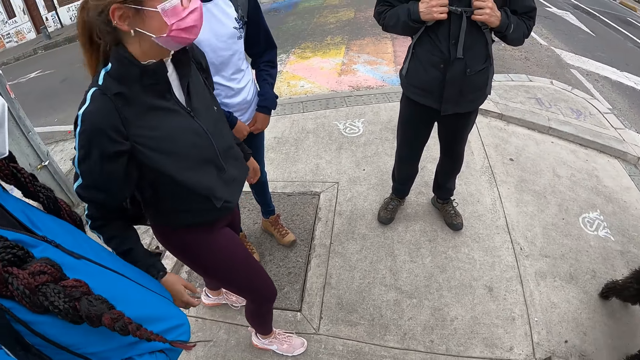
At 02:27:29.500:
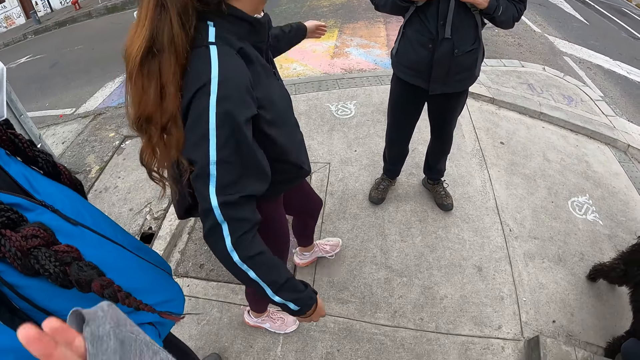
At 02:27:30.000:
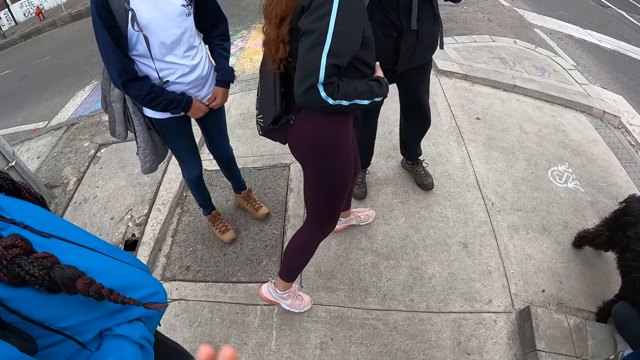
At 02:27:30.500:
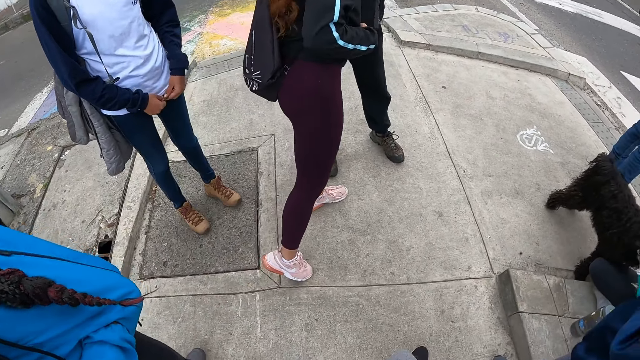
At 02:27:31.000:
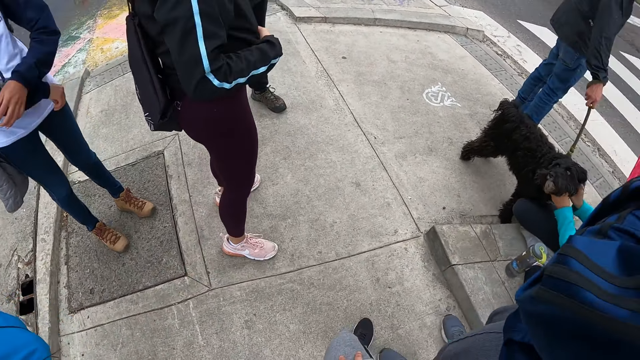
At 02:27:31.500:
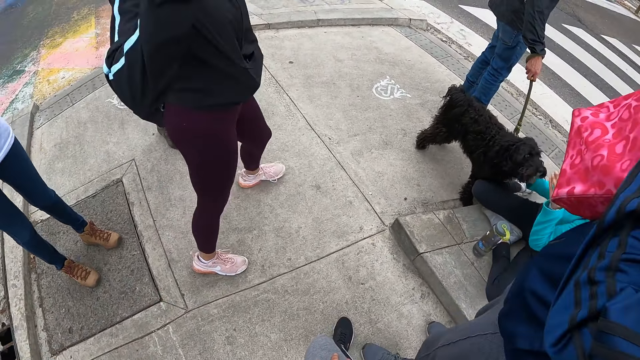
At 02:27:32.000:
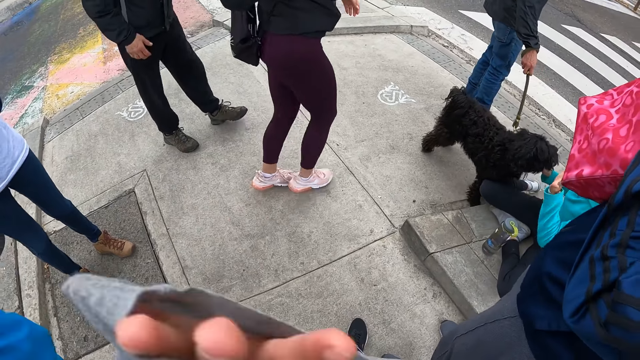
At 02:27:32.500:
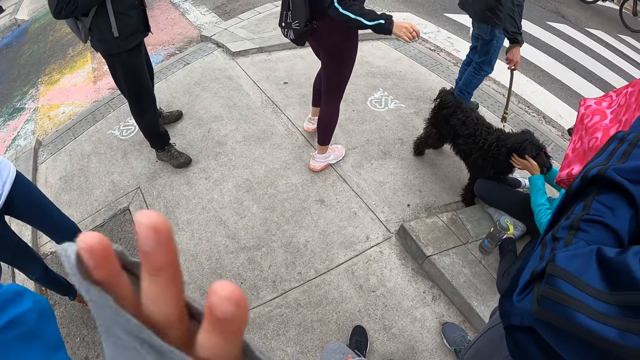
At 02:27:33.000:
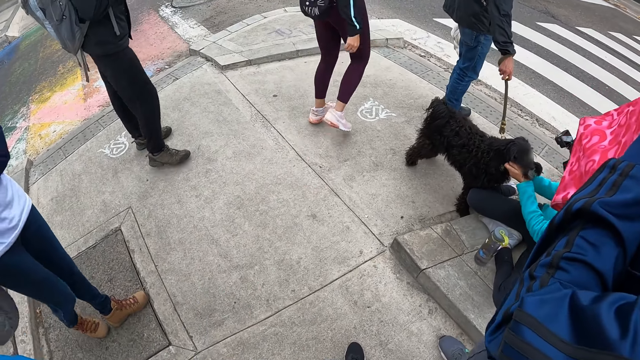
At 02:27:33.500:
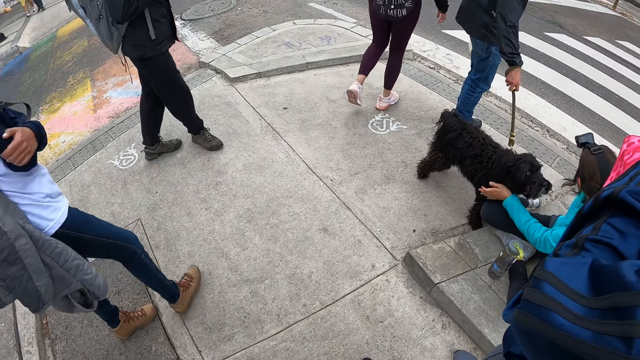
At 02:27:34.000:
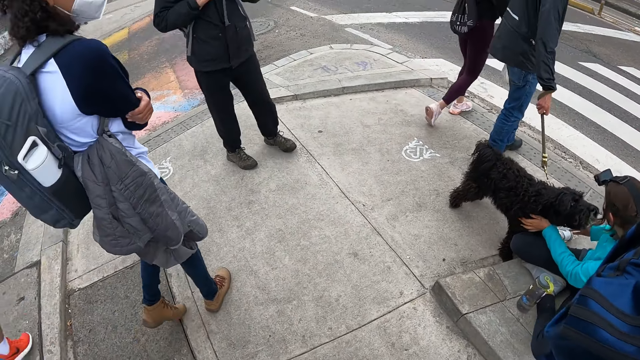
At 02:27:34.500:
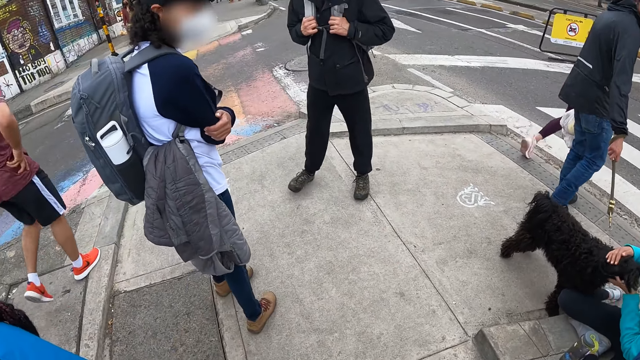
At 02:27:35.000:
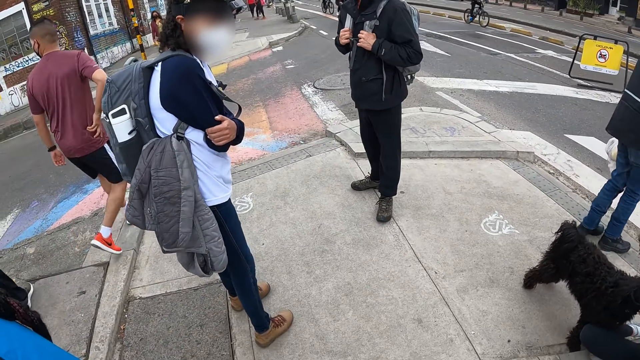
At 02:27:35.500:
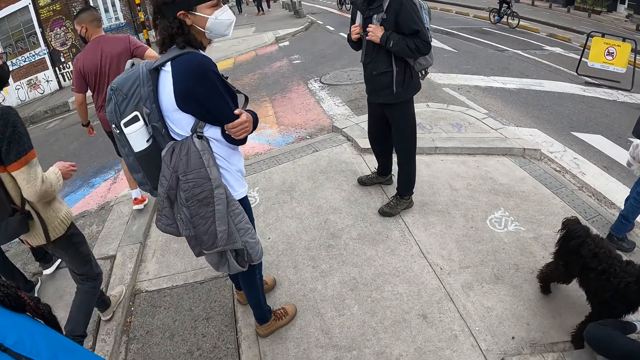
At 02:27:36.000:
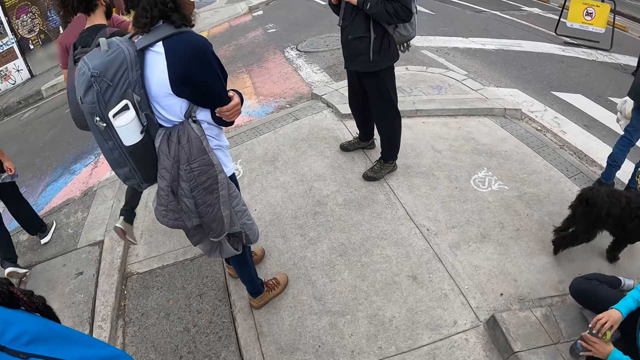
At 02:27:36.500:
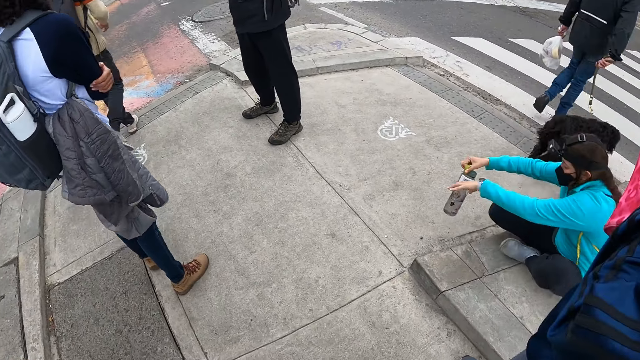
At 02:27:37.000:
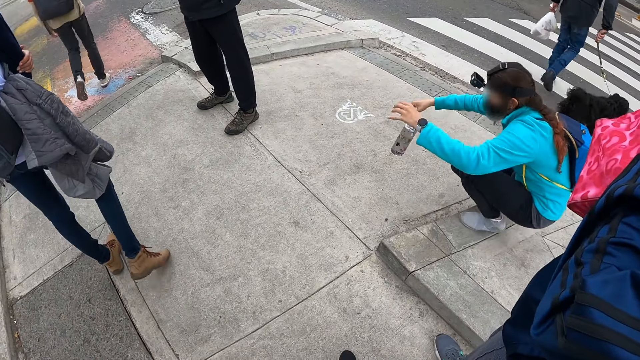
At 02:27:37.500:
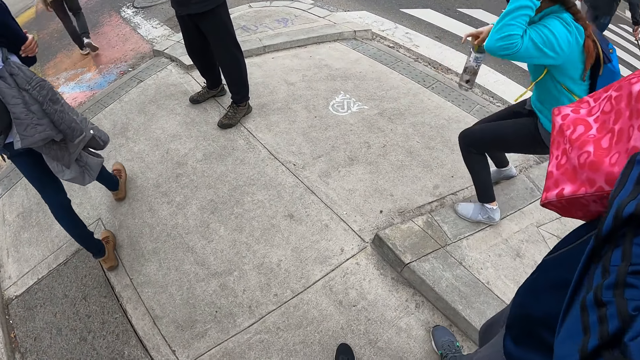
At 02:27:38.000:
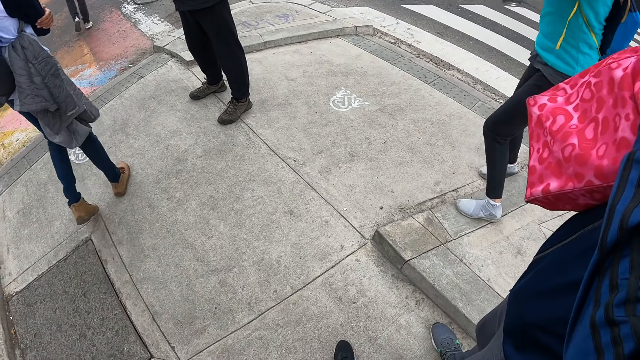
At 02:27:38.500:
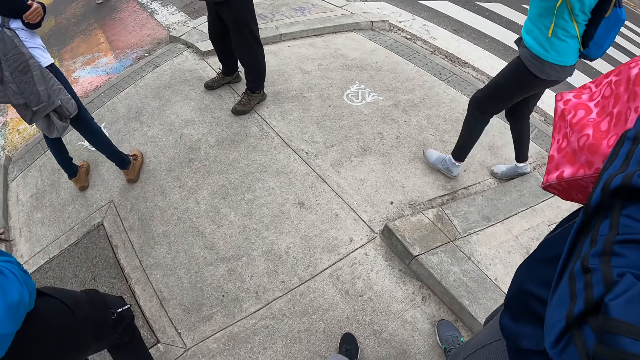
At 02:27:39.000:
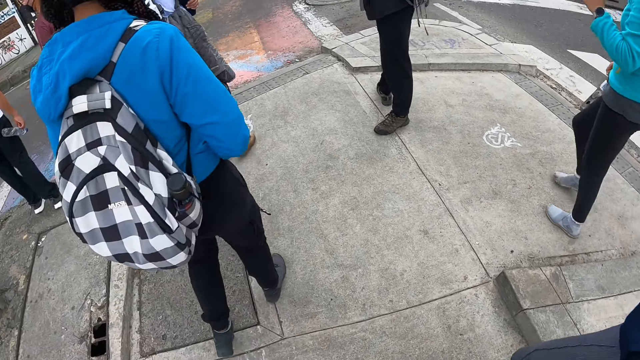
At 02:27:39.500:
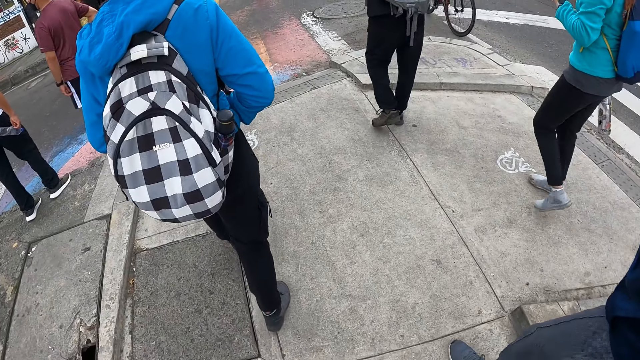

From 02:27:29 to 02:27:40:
The woman hugs a man. The woman waves at the camera wearer with her right hand. The camera wearer waves at the woman with her left hand. The woman walks away. The other woman stands up from the walkway.

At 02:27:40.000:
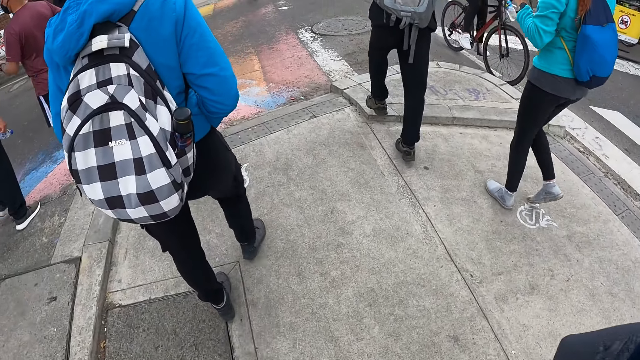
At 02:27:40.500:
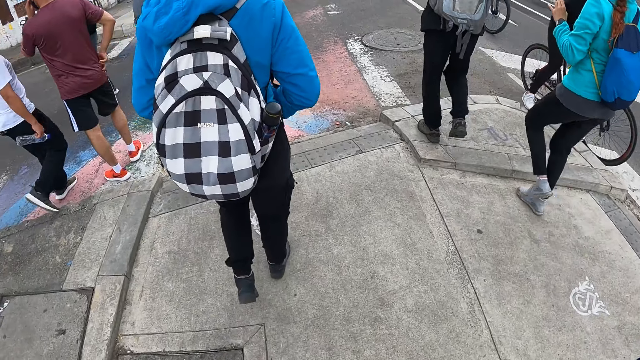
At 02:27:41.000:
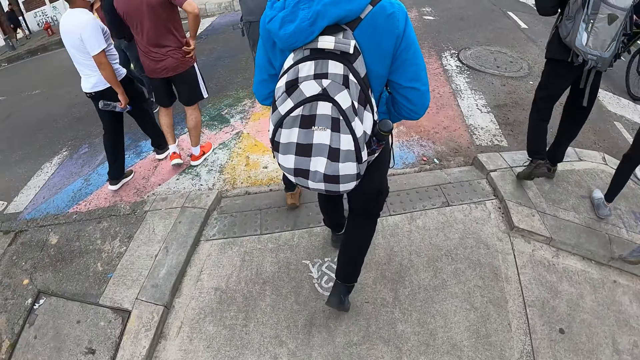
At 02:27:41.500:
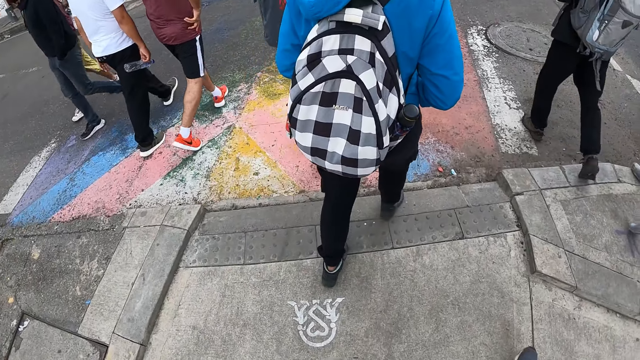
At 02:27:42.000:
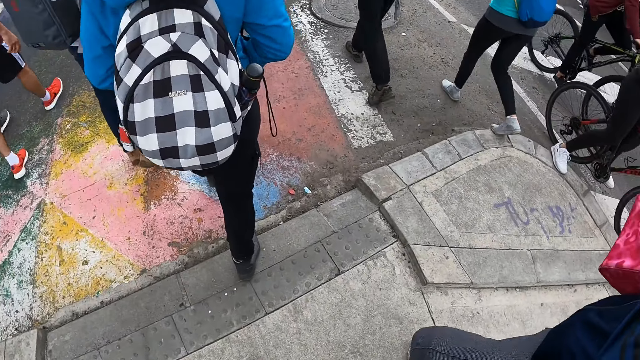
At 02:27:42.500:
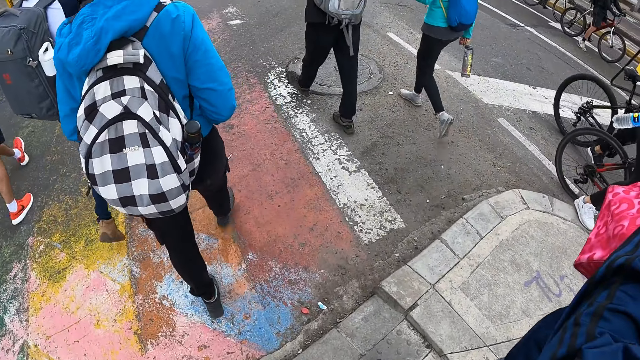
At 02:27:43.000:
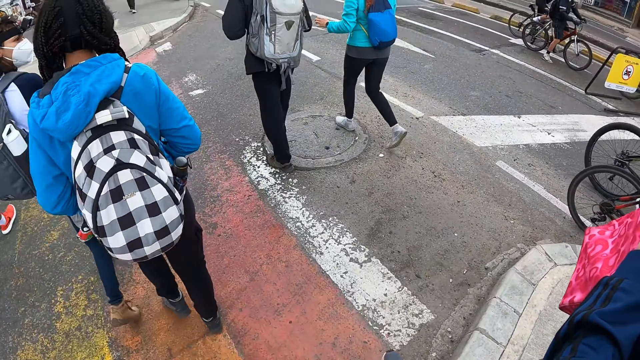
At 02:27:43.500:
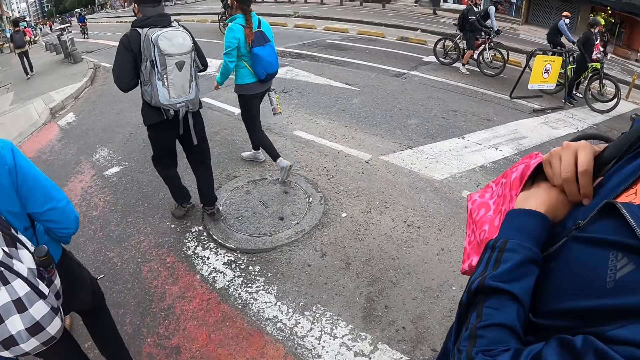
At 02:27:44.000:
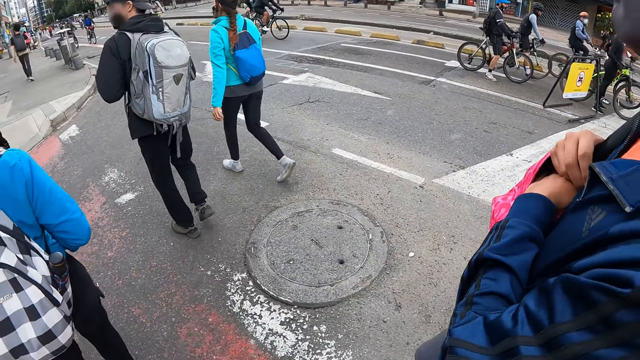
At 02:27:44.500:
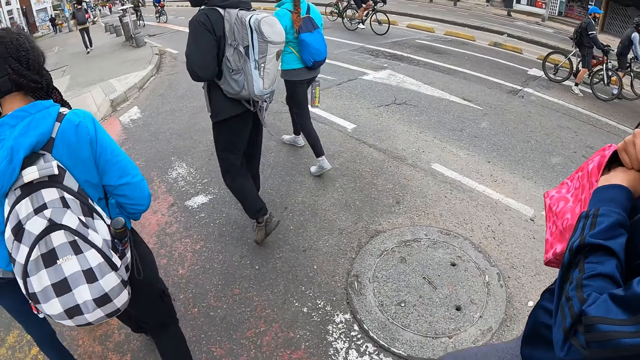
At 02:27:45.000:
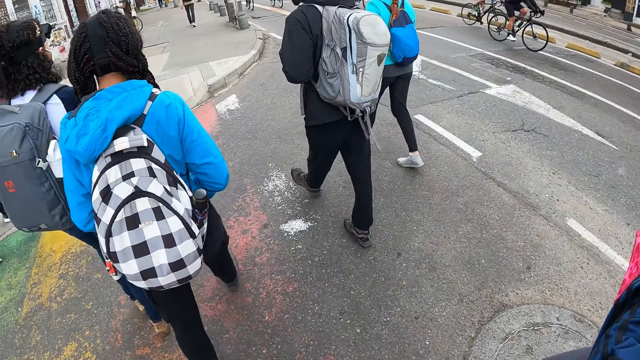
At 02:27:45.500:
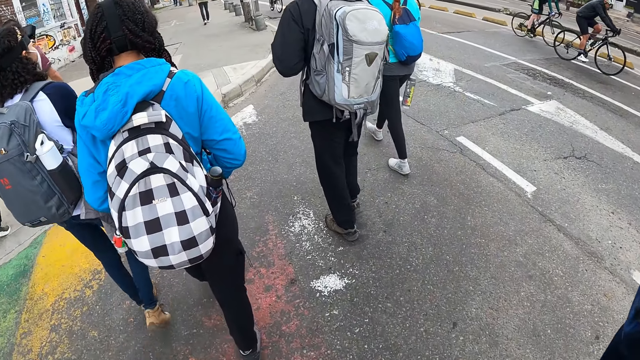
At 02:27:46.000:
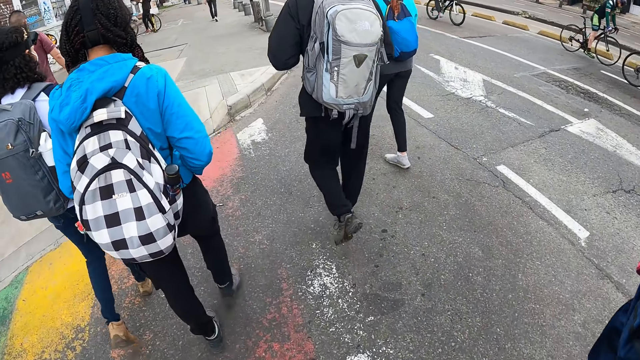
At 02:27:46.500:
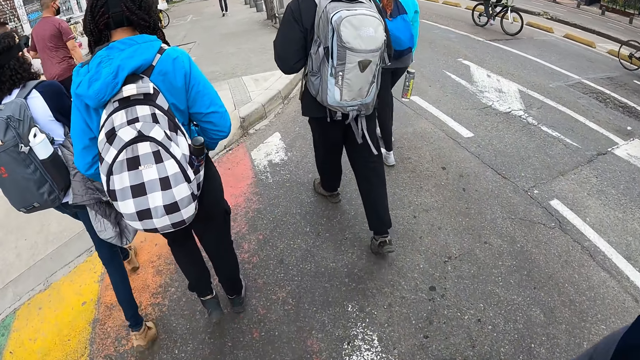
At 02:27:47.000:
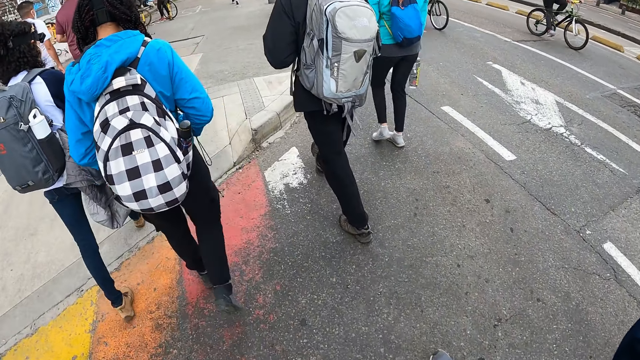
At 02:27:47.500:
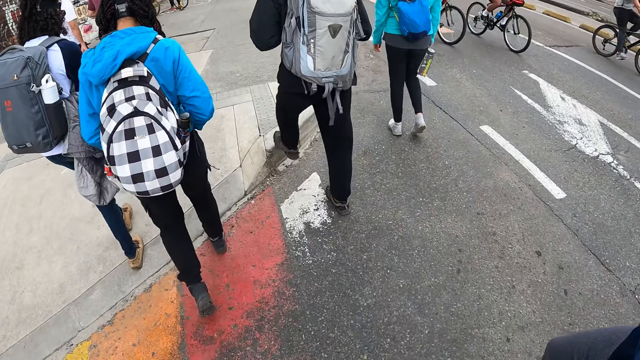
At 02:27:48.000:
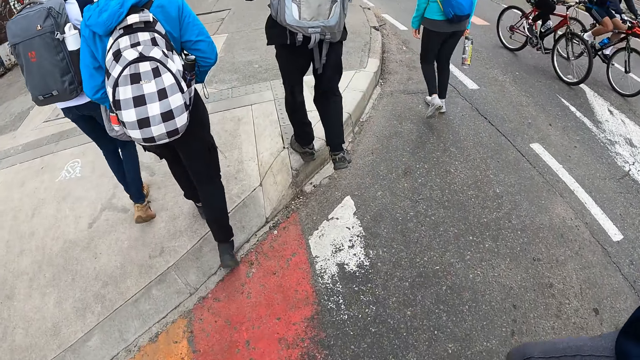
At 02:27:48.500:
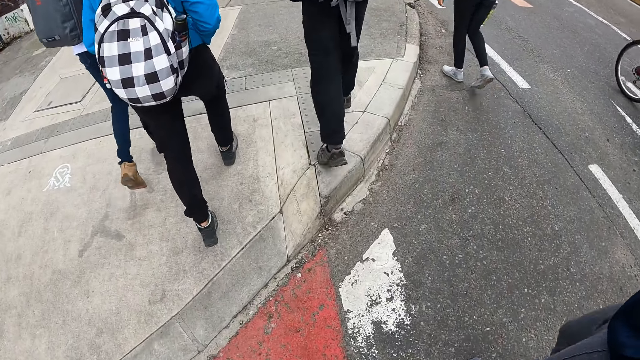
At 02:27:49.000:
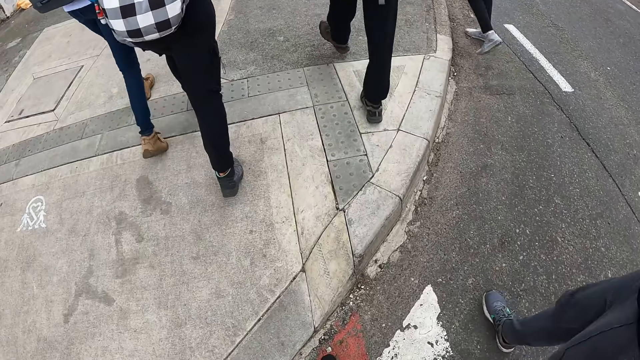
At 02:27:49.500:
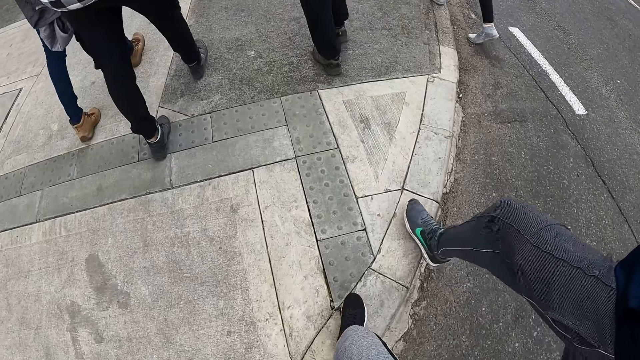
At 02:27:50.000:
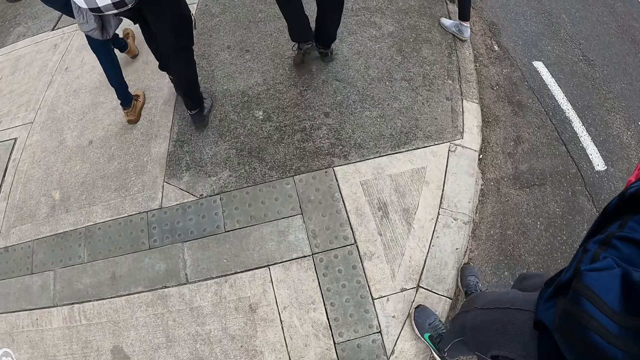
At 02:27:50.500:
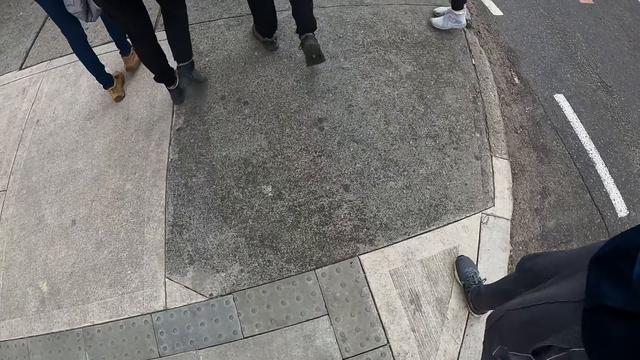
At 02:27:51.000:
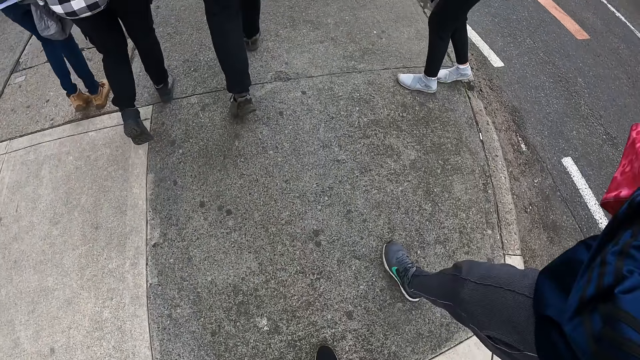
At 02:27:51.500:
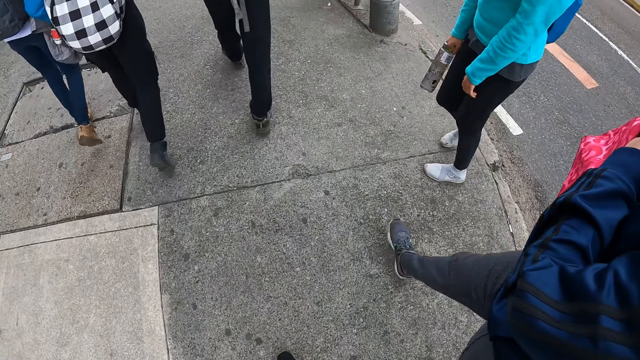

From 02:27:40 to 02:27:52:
The camera wearer walks on a tarred road or pavement with the other people. The man walks on the pavement.
